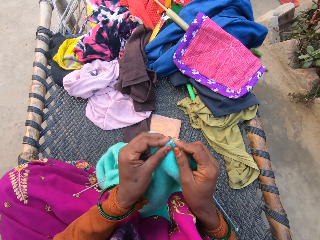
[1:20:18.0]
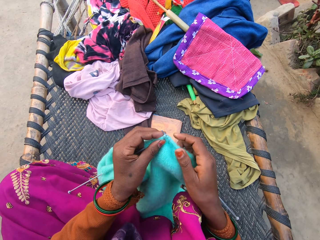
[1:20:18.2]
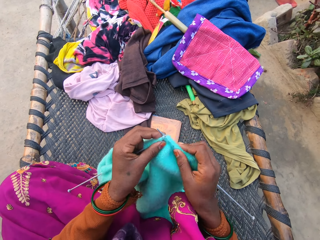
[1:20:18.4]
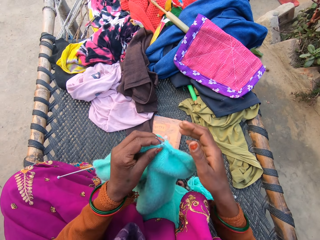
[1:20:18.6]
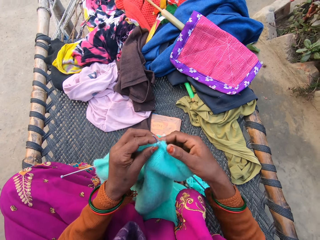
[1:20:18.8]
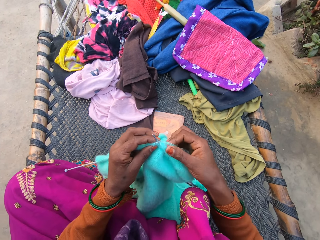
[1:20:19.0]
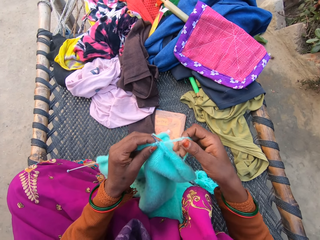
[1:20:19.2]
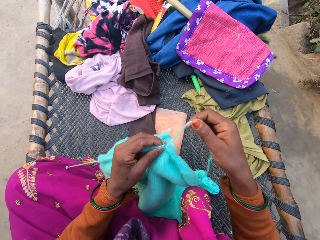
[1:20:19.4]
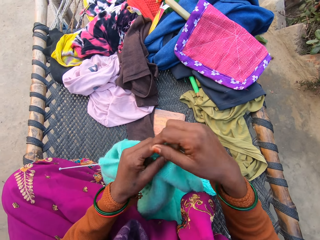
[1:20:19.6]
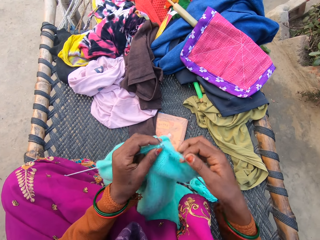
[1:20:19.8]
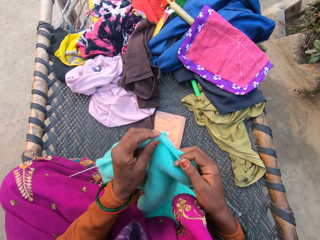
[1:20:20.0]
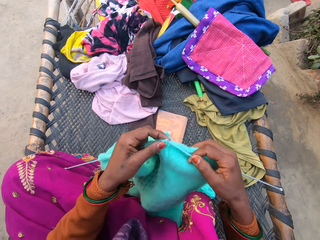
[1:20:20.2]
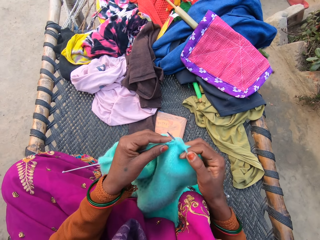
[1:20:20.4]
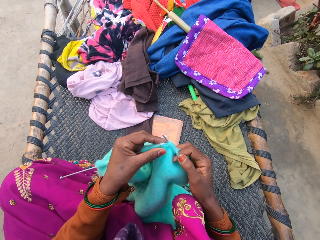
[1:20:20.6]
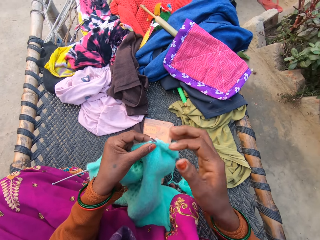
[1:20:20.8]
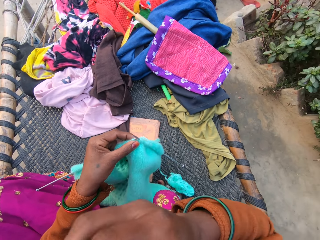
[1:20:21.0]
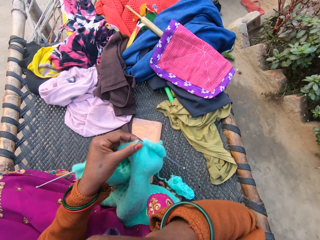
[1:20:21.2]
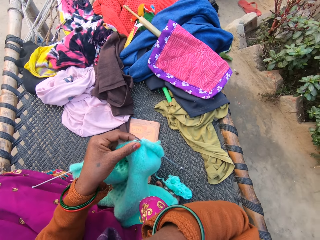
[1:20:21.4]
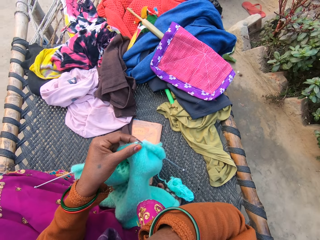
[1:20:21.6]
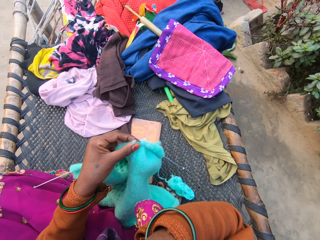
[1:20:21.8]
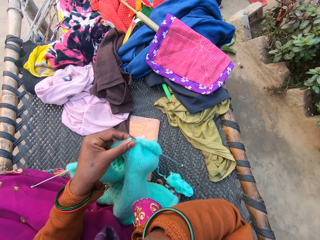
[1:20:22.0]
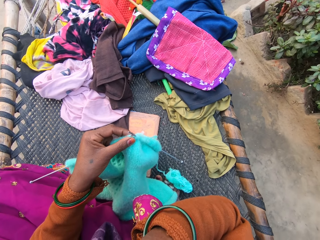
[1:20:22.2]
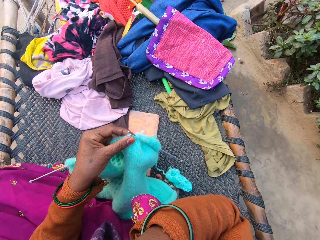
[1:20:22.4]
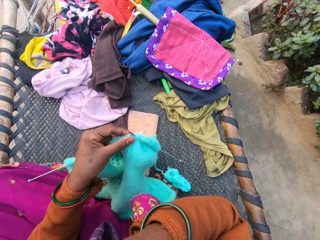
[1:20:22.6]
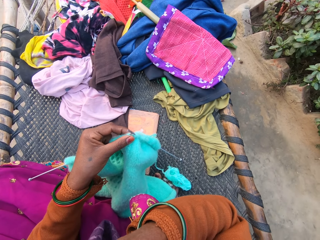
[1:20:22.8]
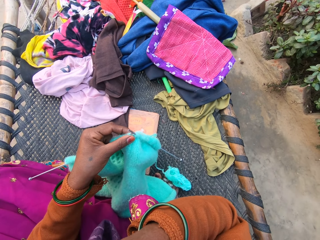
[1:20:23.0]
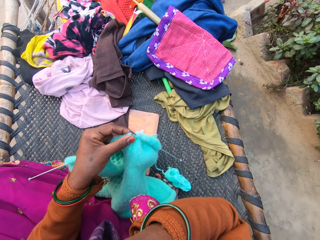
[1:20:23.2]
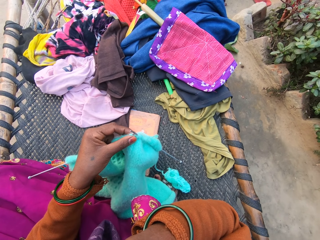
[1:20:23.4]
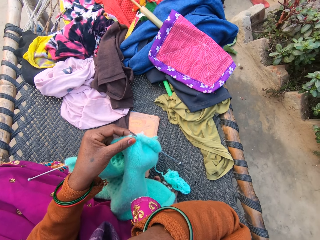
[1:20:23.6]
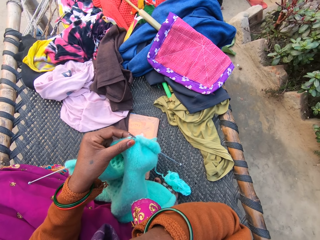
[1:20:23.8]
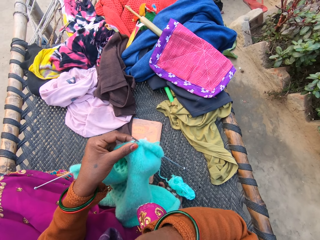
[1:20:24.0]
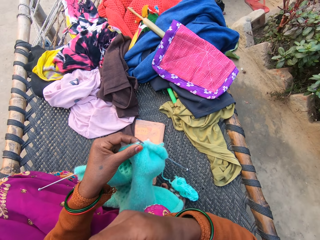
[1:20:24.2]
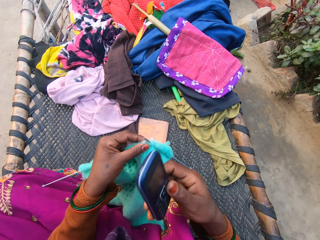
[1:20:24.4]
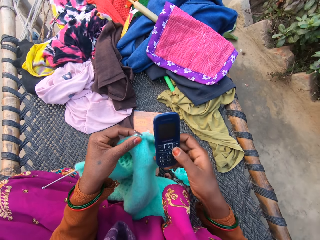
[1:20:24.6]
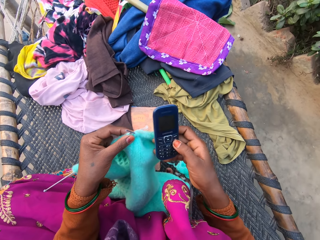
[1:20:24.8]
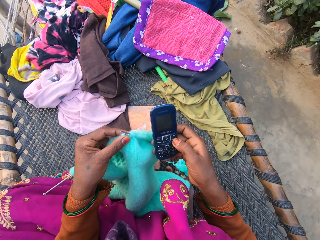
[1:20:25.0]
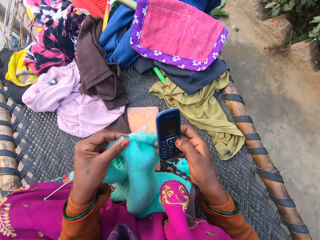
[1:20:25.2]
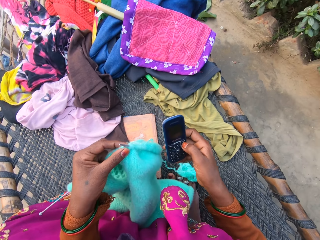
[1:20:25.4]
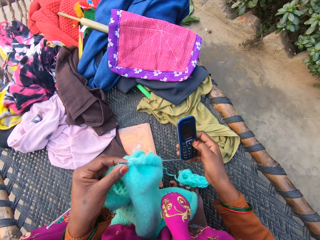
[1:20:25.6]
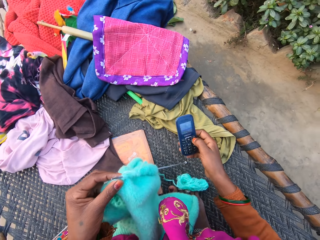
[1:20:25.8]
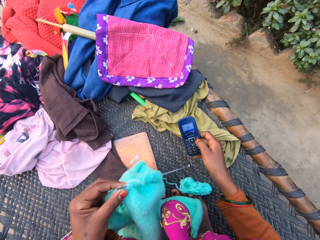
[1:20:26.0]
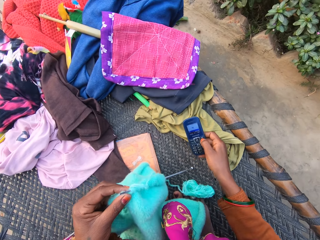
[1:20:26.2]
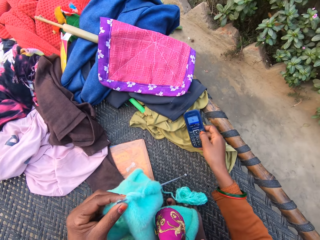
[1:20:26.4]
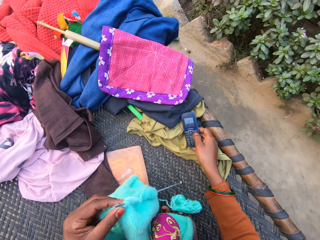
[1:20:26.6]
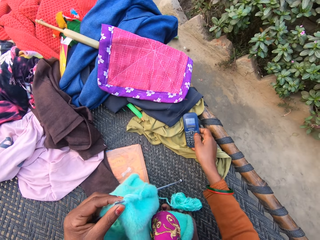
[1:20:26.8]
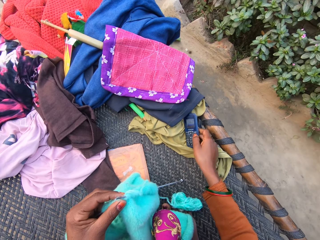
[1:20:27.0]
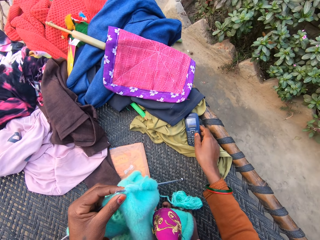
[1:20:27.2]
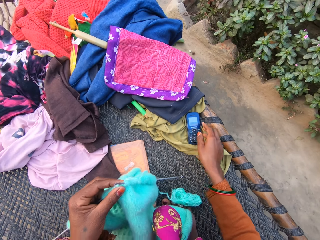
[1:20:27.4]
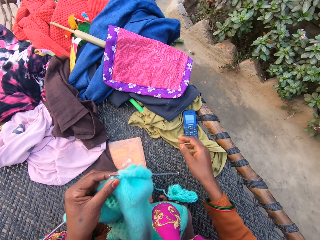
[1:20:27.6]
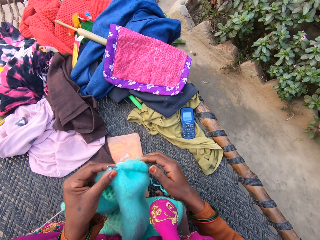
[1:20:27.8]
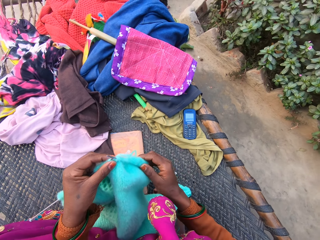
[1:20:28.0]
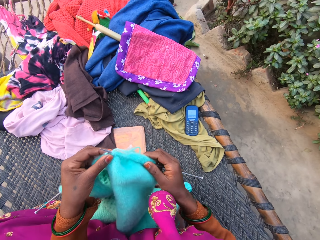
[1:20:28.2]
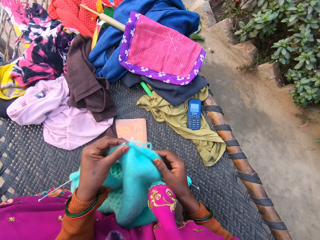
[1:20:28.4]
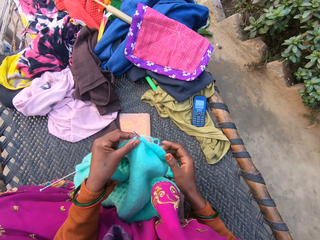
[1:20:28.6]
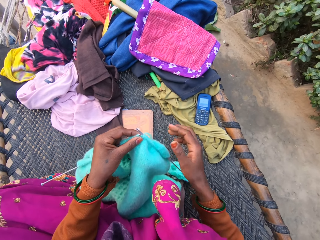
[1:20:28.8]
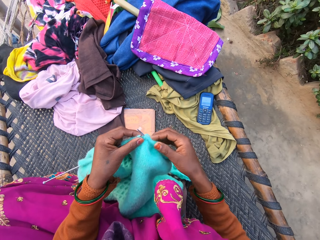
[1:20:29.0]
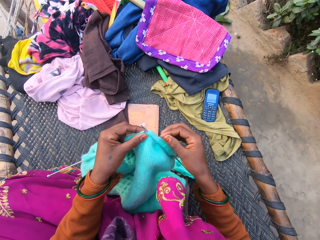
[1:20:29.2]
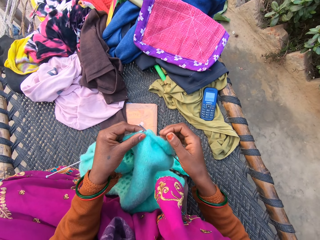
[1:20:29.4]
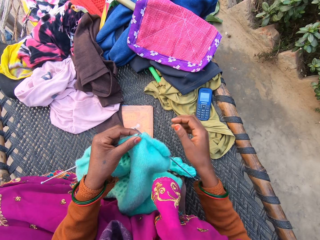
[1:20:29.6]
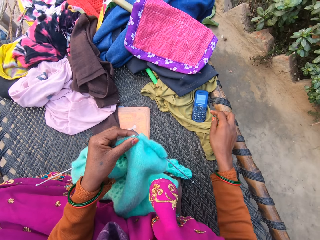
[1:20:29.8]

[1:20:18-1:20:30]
The camera wearer coils knitting thread on a knitting needle. She raises up her right hand. She brings down her right hand with a phone on it. She operates the phone with a hand. She presses a button on the phone with her right hand. She places the phone on the weaved bed, on a cloth, with her right hand.

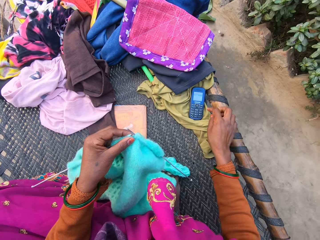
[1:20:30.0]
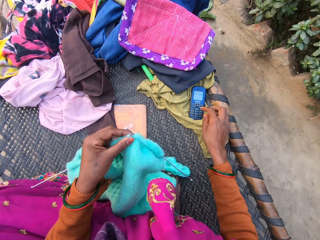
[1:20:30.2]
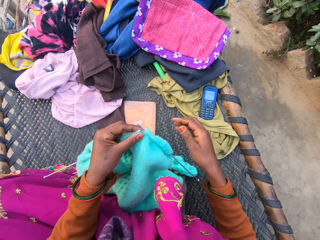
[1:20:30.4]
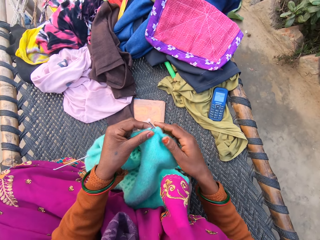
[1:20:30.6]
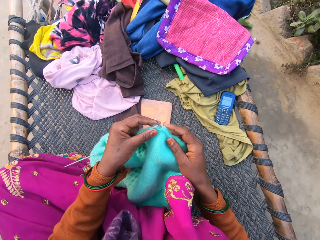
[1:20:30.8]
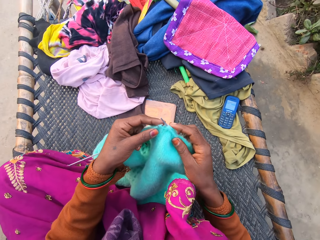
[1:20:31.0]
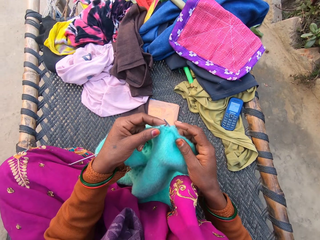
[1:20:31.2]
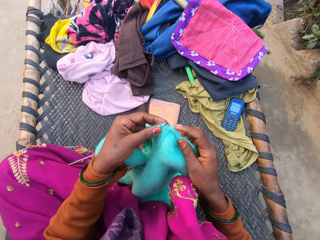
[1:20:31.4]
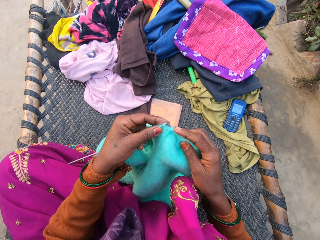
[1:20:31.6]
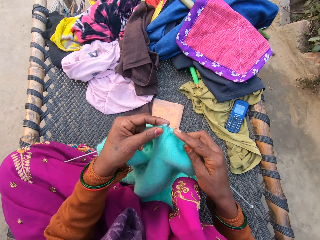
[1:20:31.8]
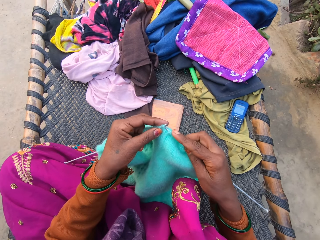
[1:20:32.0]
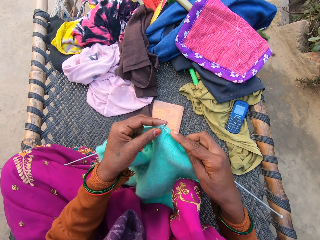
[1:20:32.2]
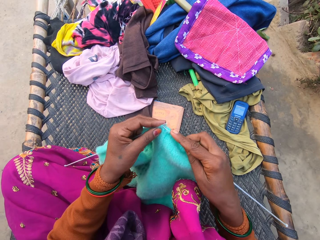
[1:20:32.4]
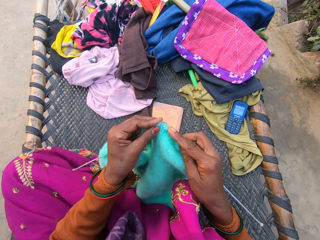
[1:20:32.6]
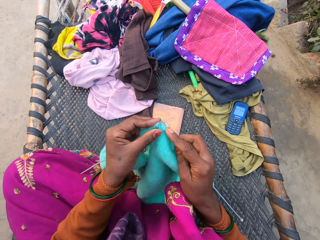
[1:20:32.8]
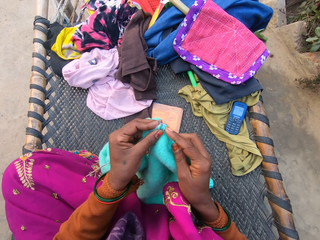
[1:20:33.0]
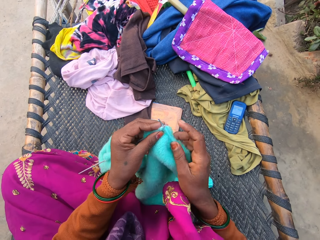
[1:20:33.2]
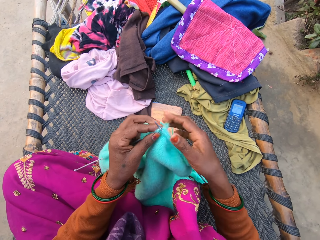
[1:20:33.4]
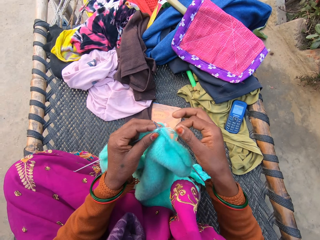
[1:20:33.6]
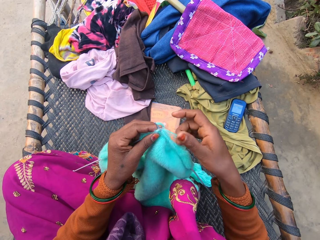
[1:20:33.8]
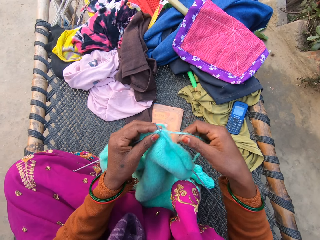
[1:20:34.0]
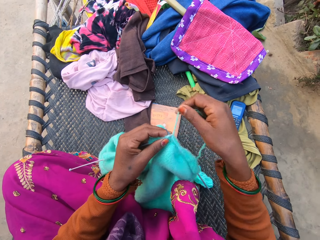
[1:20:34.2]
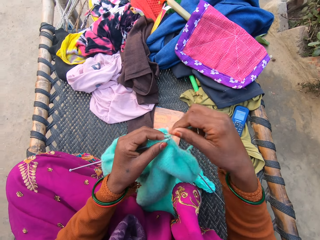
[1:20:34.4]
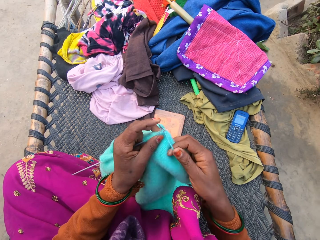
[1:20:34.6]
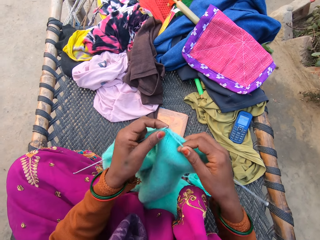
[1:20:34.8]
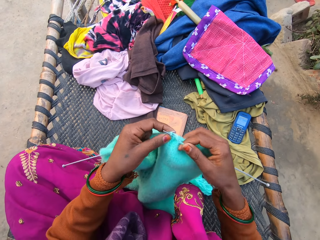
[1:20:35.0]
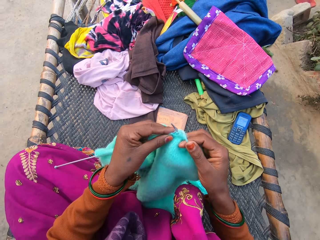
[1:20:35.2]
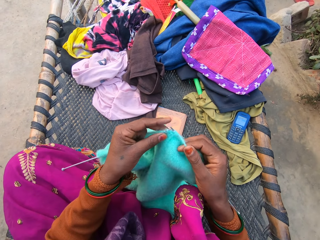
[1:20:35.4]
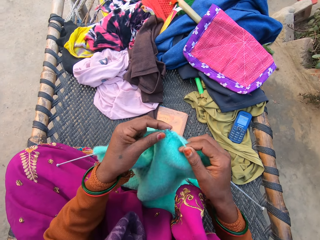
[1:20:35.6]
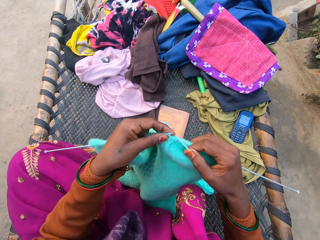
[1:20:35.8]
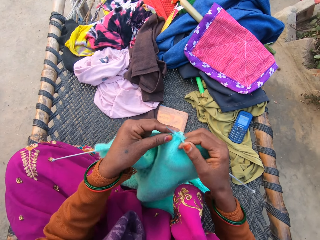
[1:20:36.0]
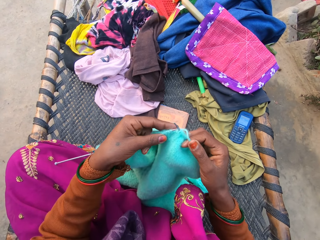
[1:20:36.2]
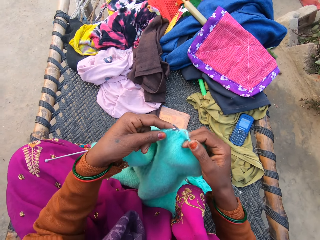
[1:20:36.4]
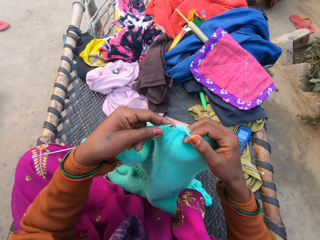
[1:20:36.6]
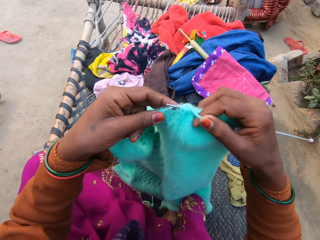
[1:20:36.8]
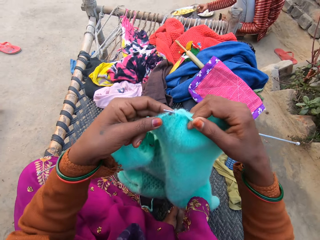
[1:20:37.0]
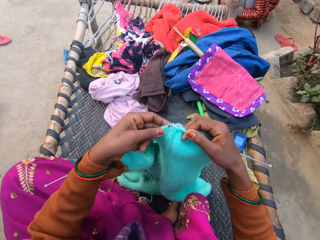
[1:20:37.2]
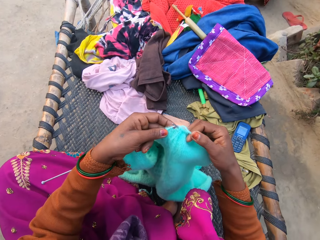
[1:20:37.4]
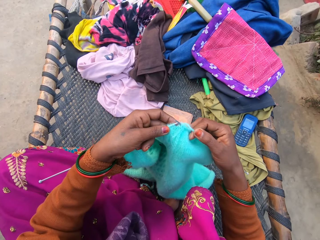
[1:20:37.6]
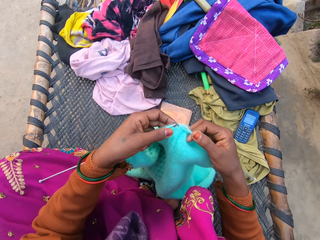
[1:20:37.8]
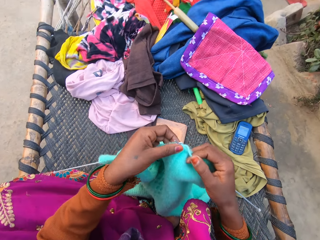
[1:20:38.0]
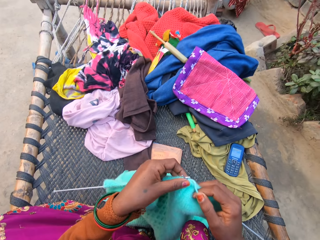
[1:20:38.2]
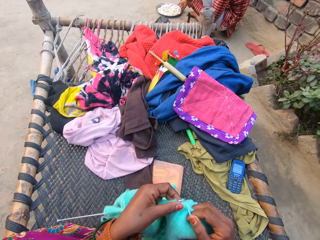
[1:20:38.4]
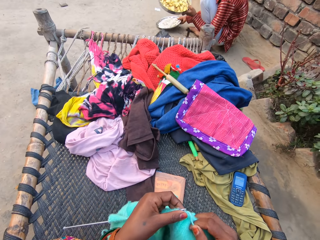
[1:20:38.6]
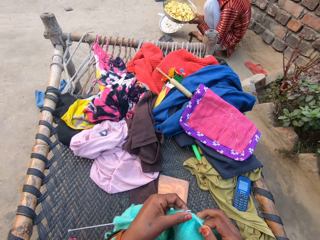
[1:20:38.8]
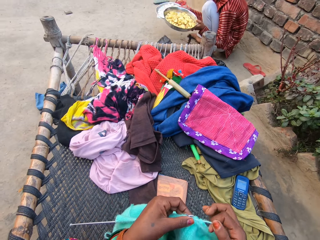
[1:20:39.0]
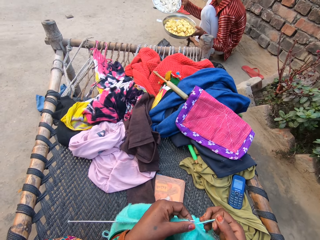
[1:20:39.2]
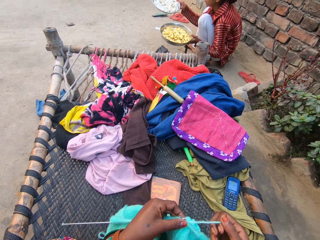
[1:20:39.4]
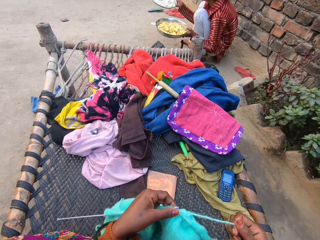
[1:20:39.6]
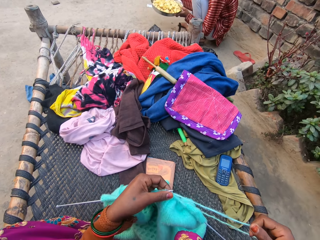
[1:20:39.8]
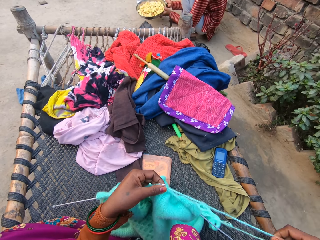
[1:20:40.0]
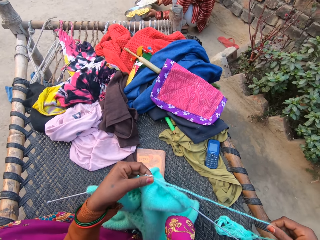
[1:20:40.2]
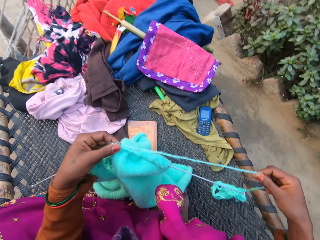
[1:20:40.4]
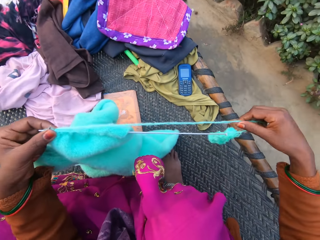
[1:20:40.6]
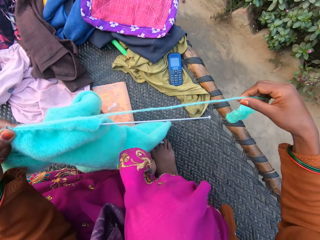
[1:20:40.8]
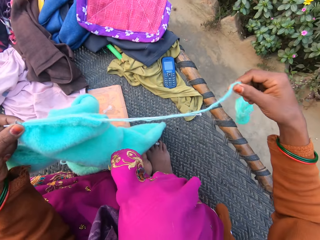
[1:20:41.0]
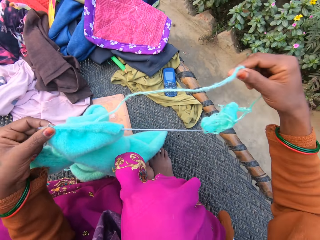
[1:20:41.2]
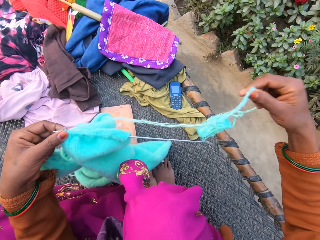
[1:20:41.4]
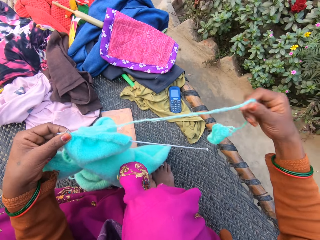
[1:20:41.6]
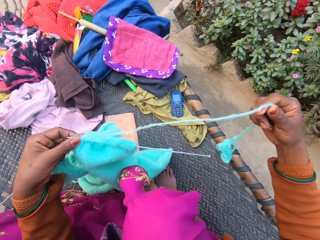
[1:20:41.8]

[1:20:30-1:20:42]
The camera wearer knits the cloth using two knitting pins and knitting thread with both hands. She coils knitting thread on a knitting needle. She knits with knitting needles. She moves the fabric with hands. A man holds trays with hands. The camera wearer adjusts the thread and the cloth with her hand.
